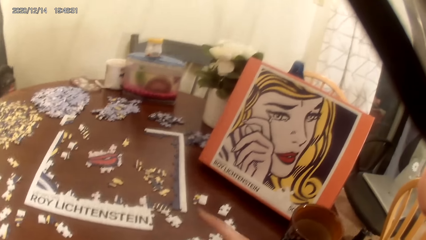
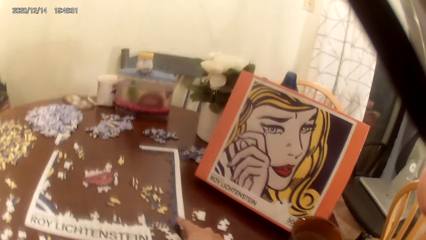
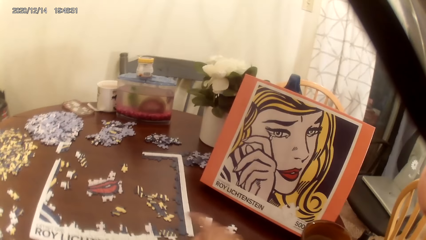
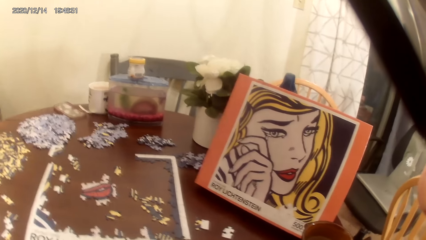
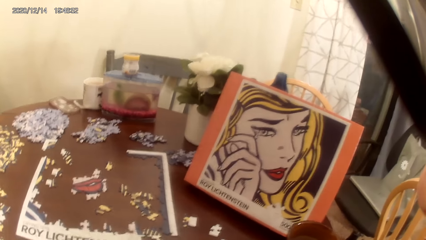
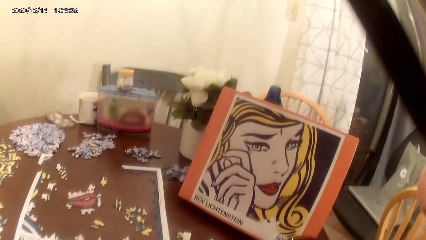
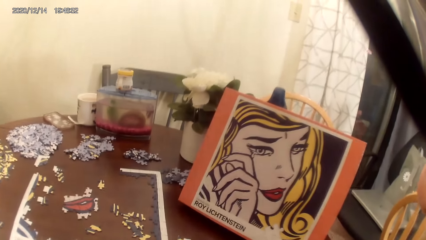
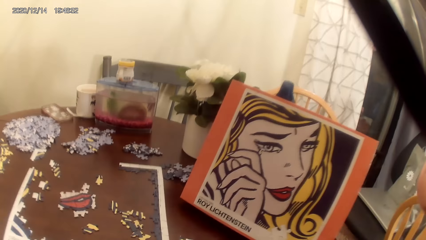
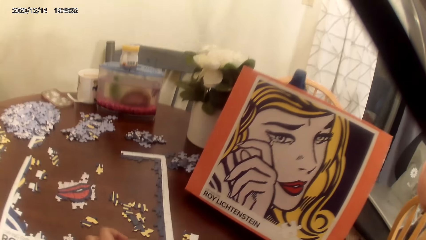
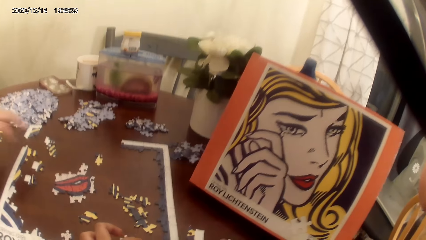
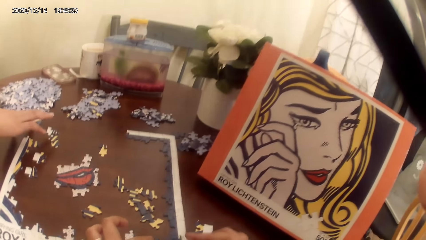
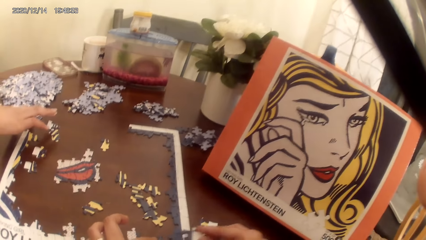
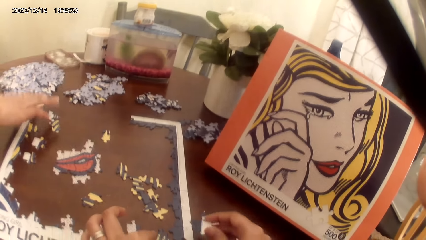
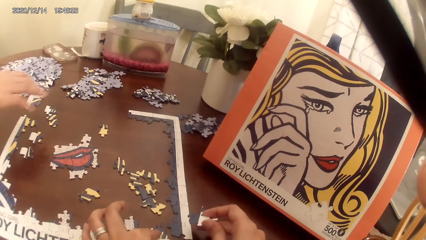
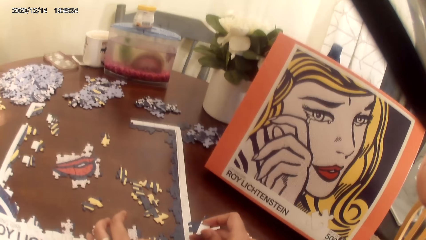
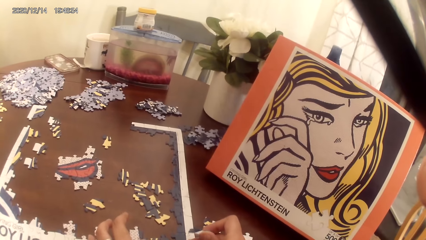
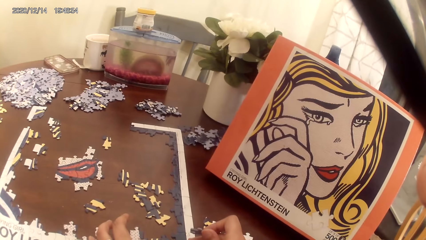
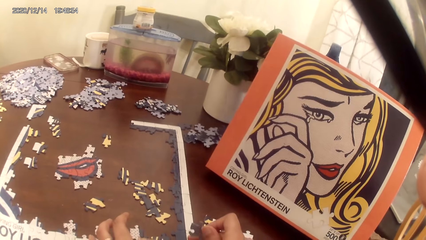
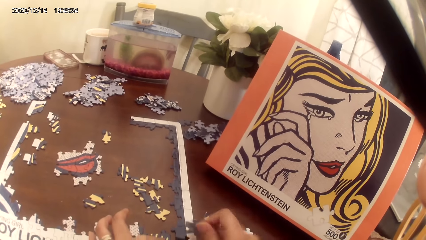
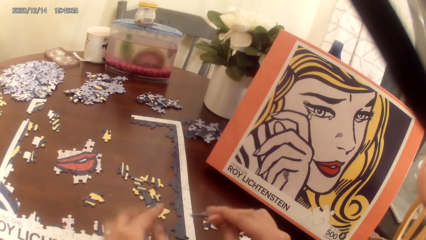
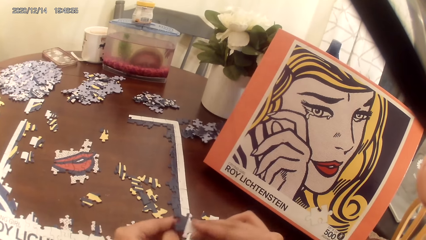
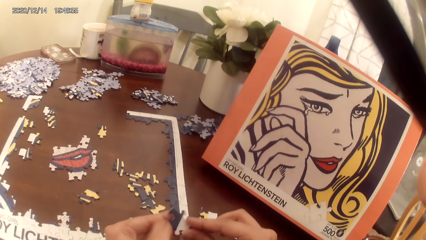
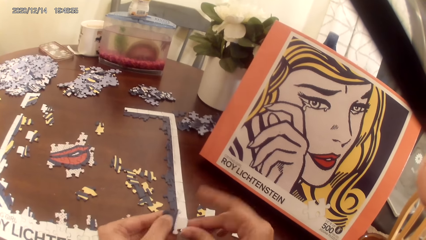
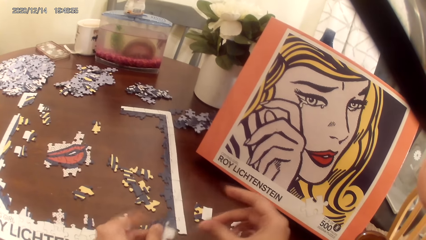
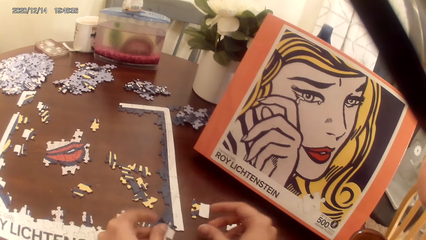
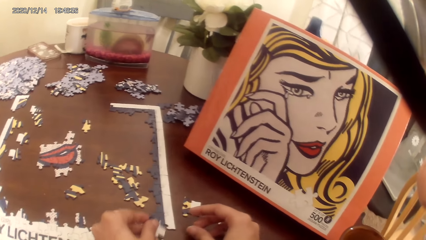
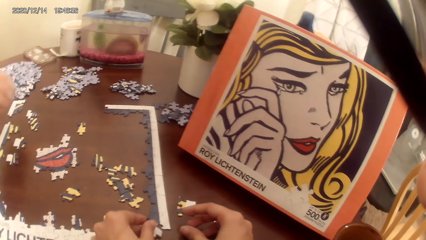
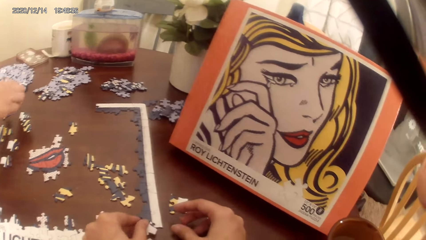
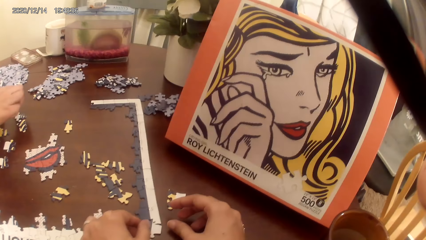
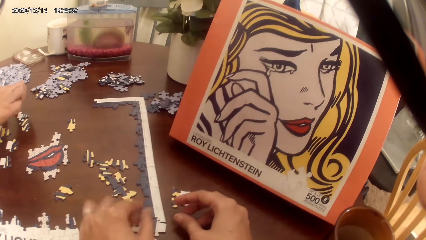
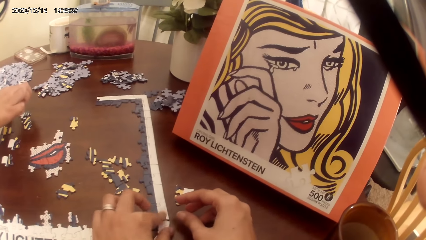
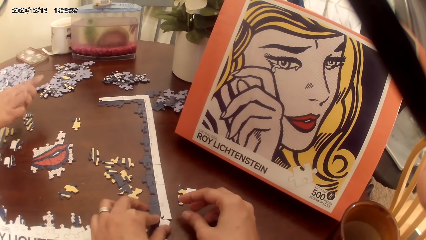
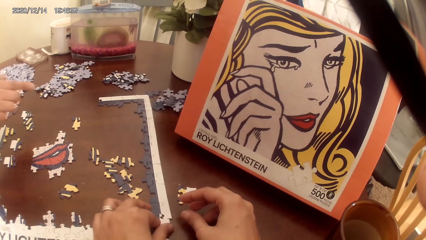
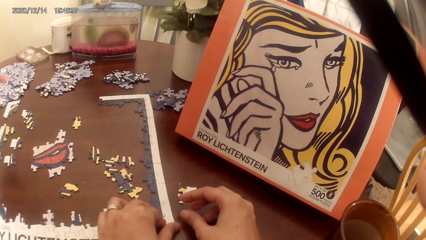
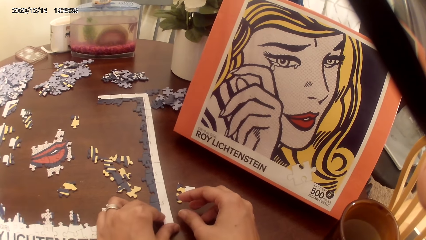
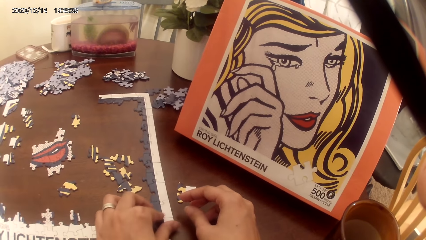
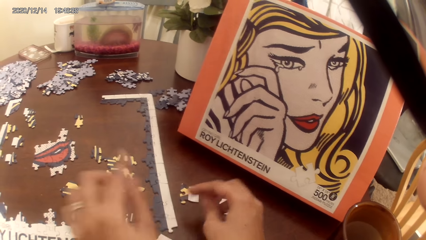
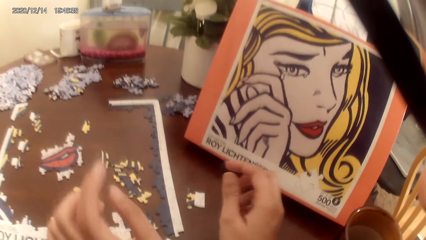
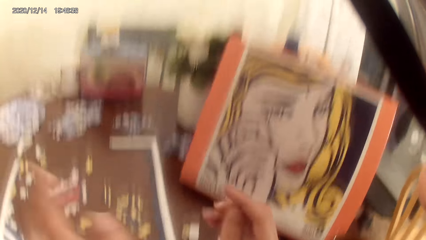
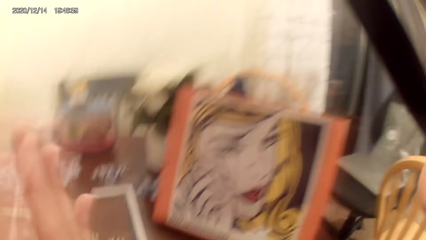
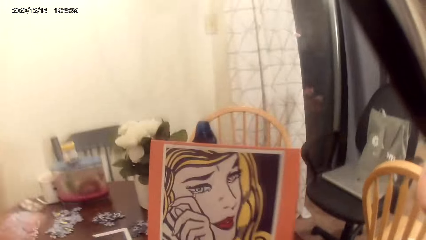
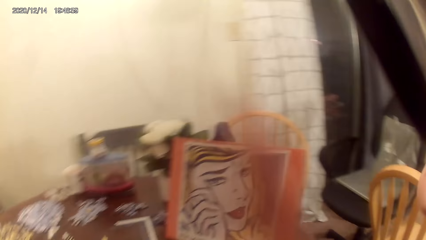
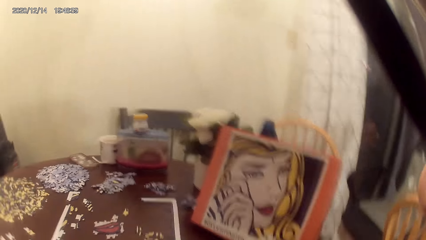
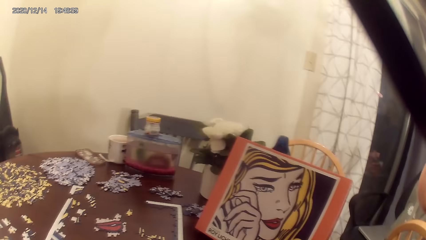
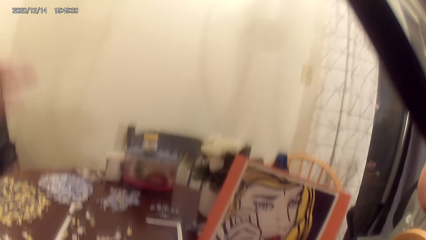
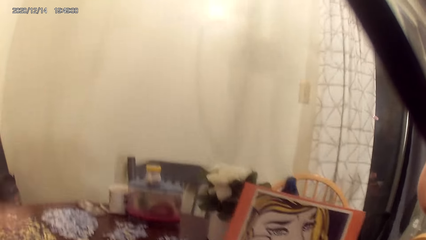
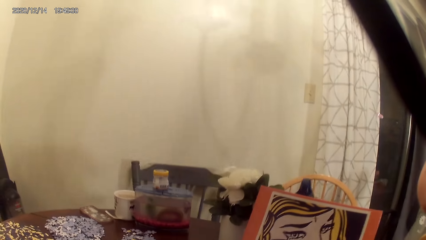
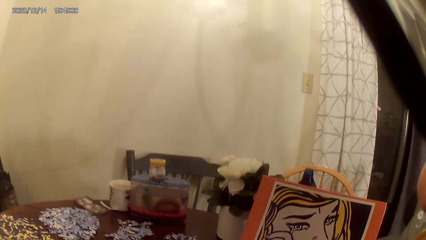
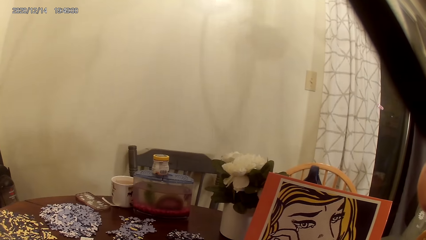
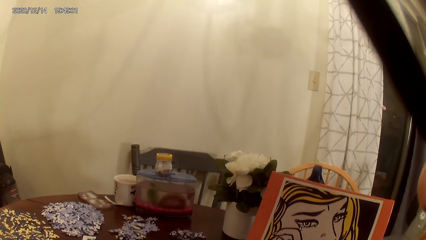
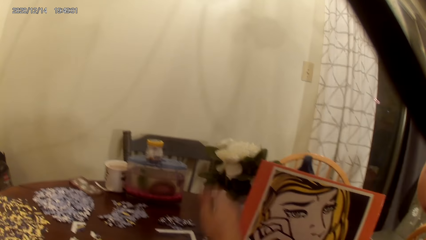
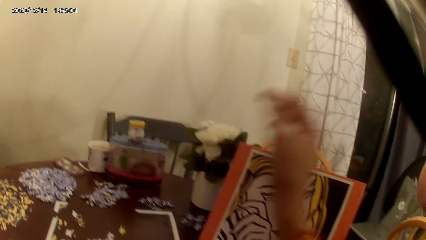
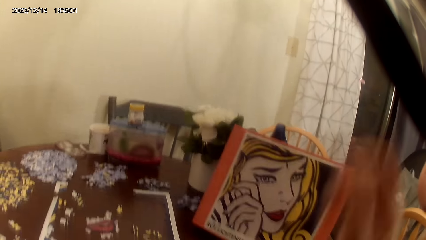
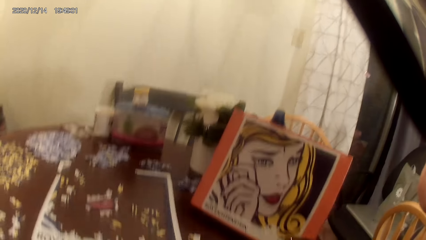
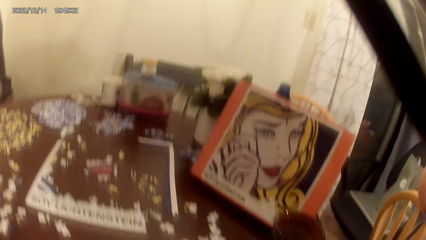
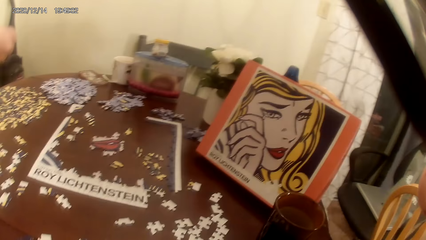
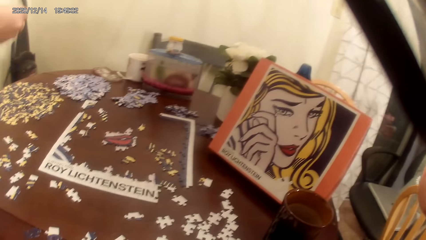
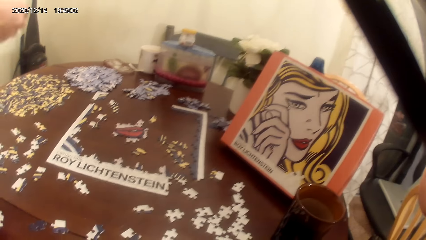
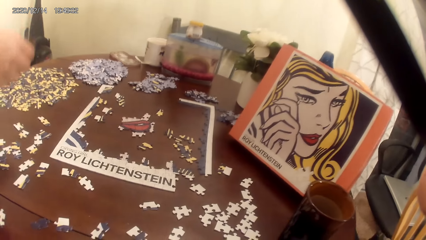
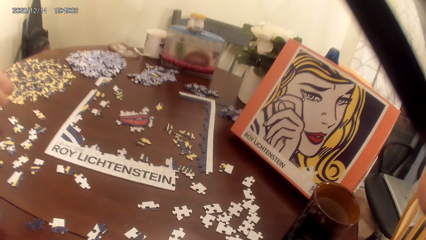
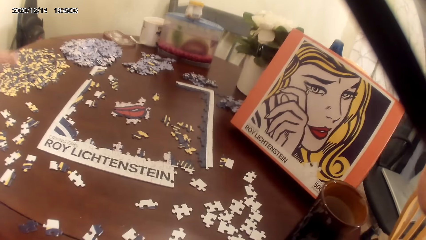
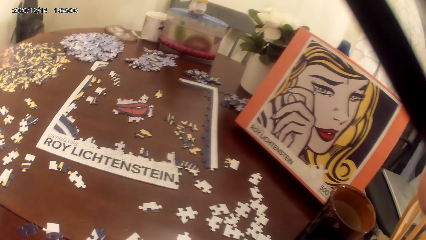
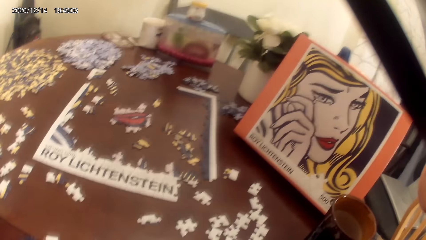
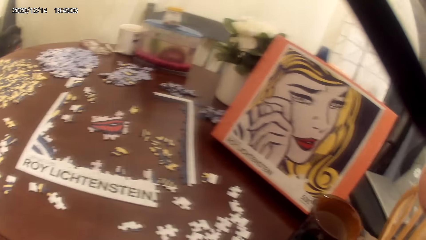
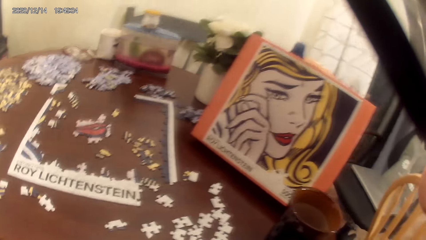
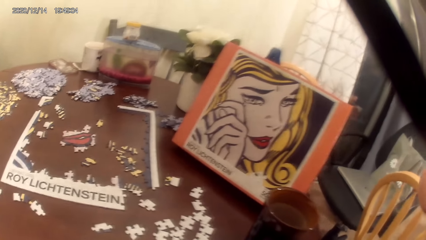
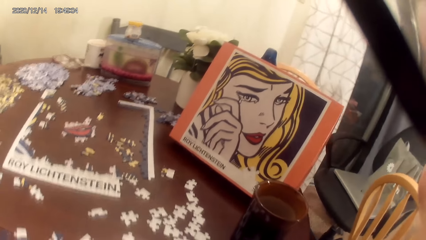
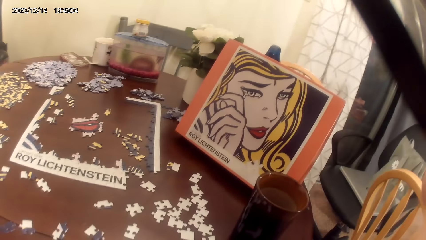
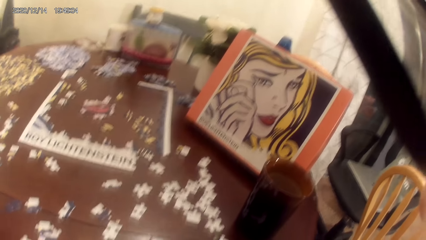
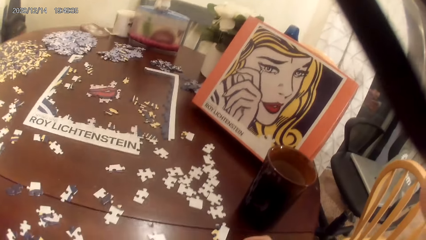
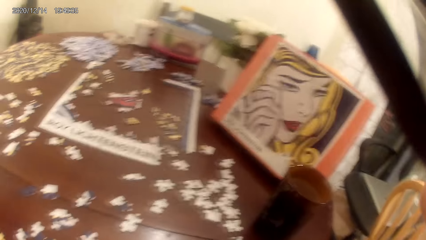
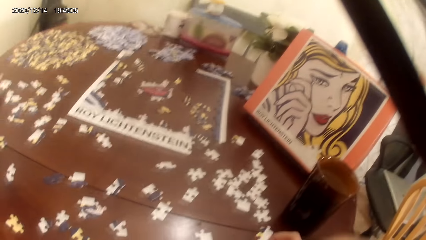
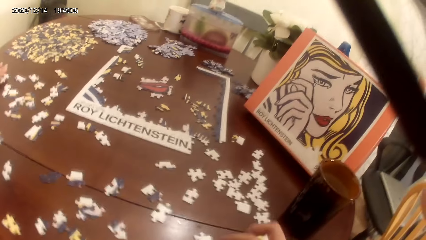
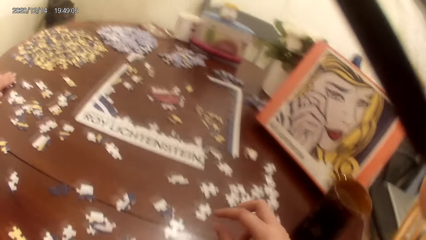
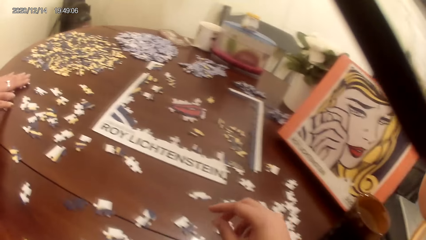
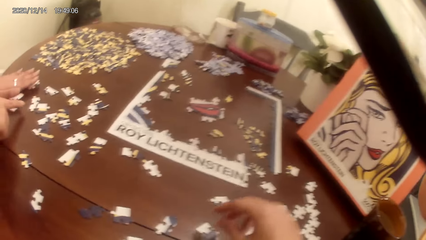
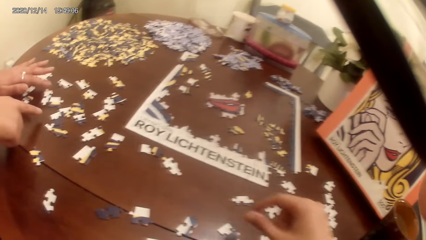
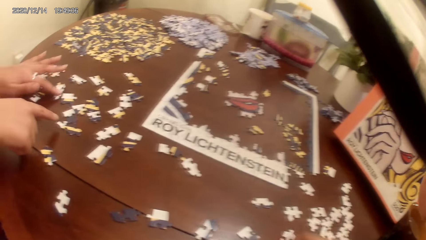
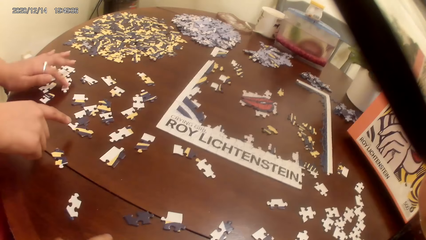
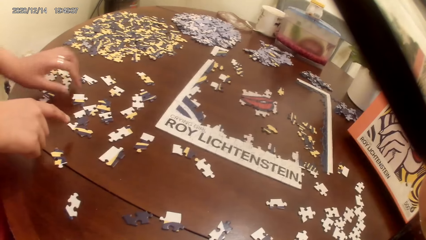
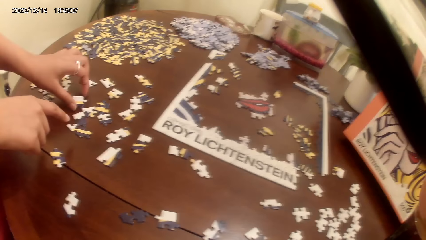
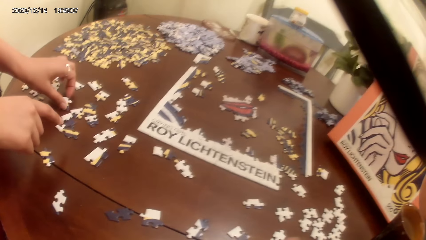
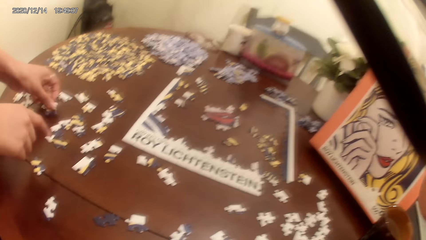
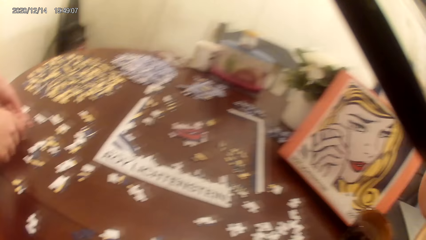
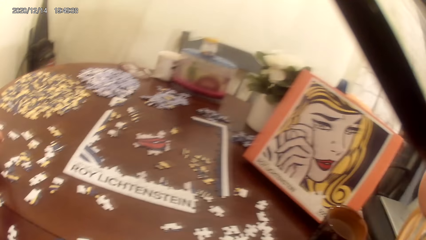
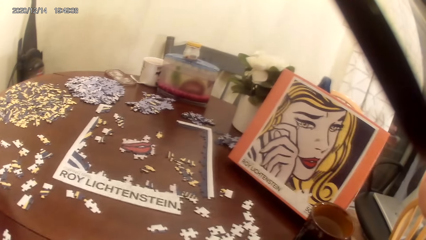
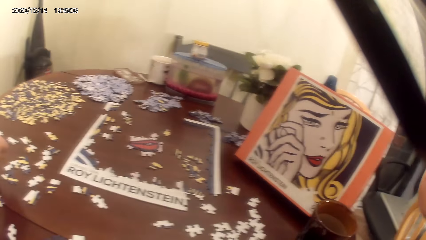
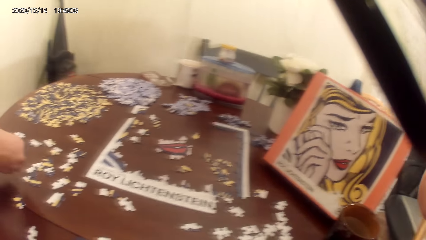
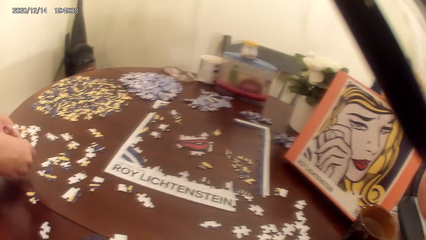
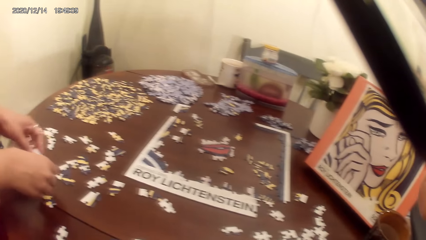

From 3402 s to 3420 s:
The camera wearer and a person play the dominoes game. The camera wearer plays the jigsaw puzzle. They clap hands. They look around. The camera wearer and the person act on music from a radio. The person plays the dominoes game. The camera wearer acts on the music from the radio.
